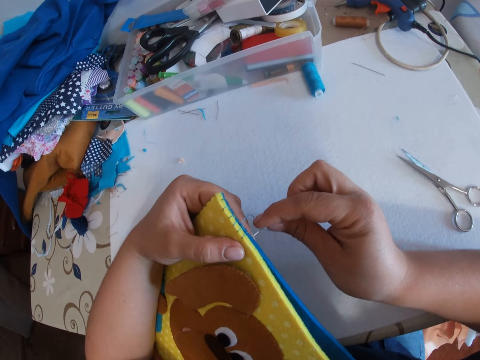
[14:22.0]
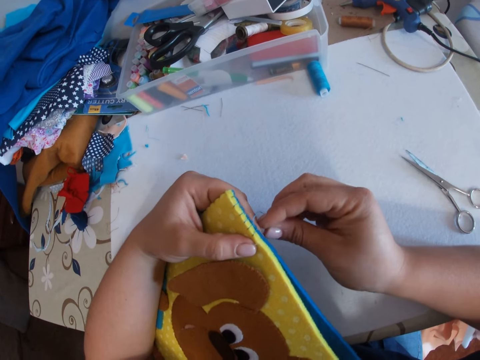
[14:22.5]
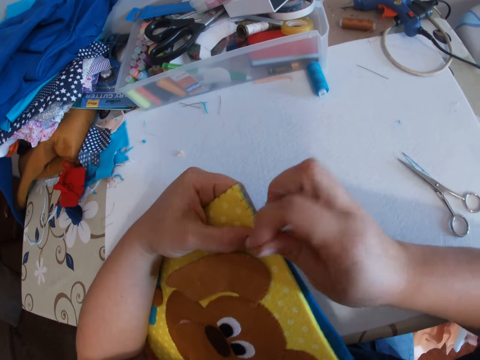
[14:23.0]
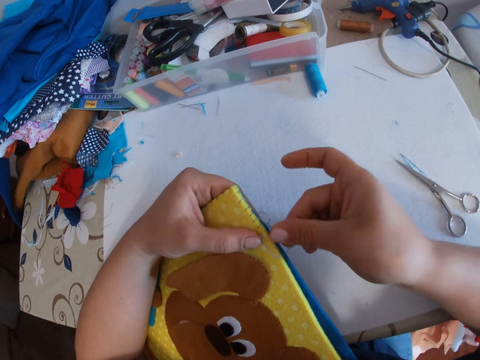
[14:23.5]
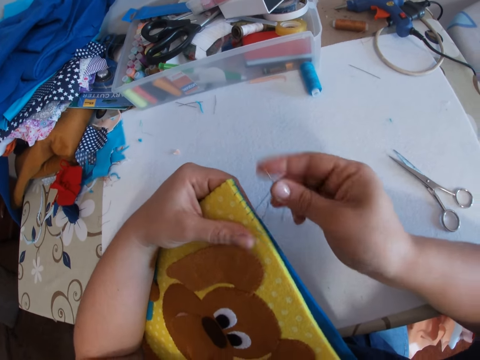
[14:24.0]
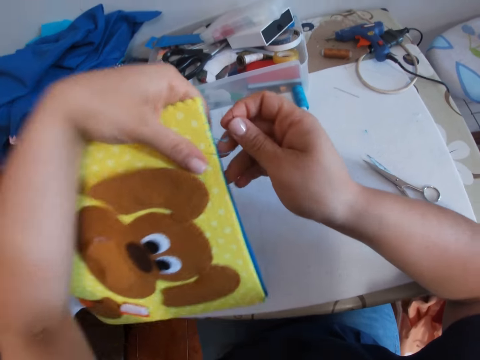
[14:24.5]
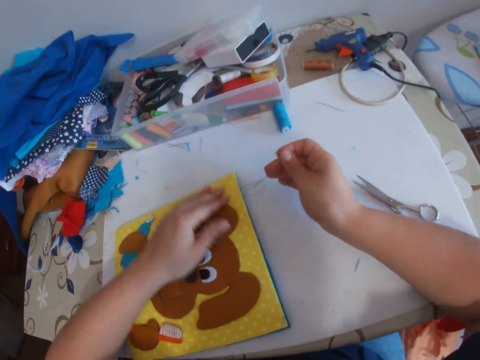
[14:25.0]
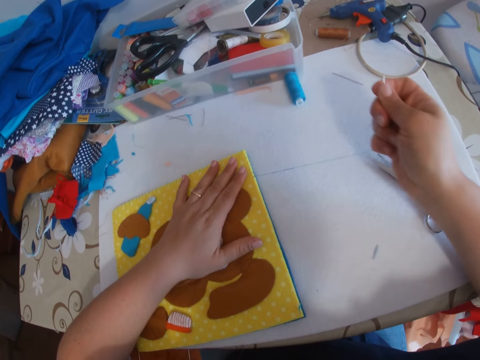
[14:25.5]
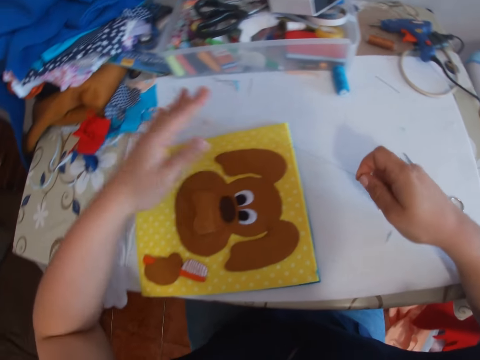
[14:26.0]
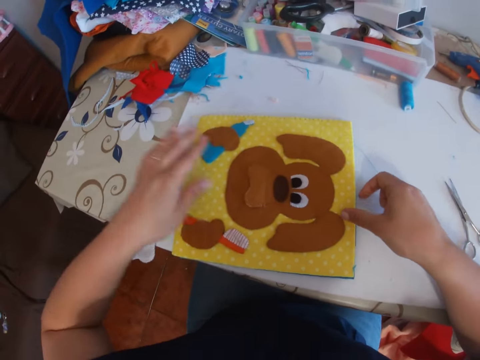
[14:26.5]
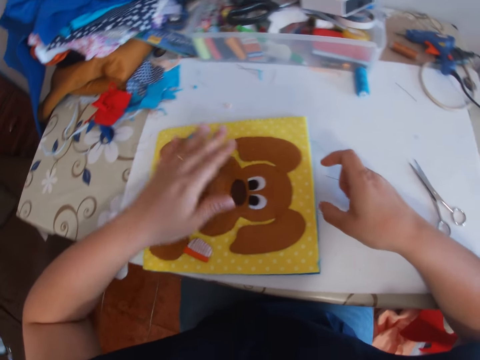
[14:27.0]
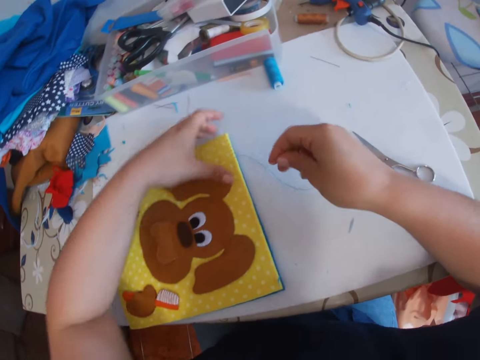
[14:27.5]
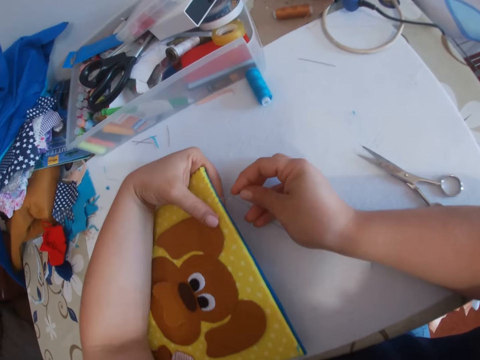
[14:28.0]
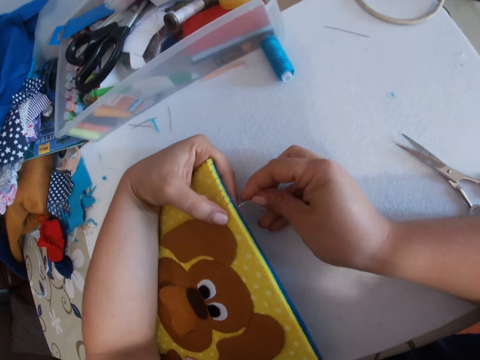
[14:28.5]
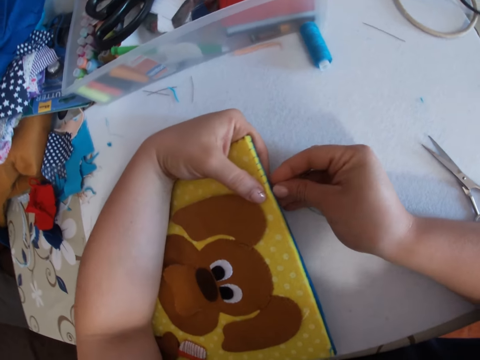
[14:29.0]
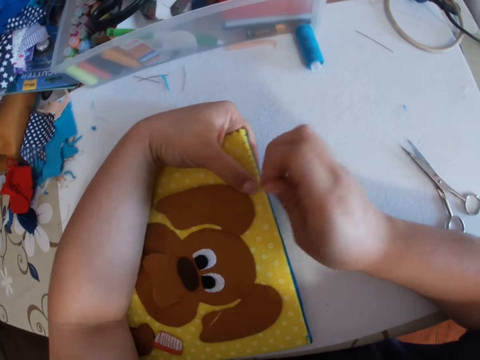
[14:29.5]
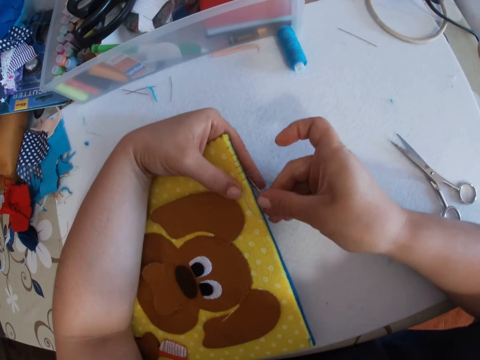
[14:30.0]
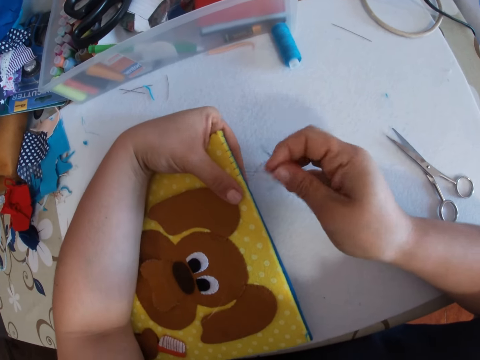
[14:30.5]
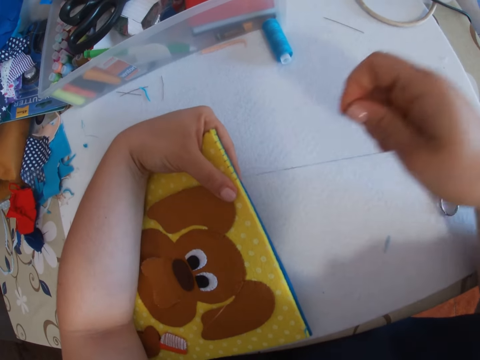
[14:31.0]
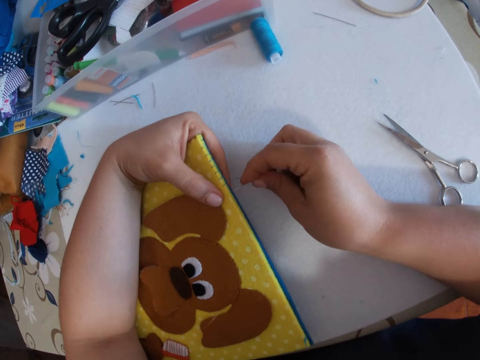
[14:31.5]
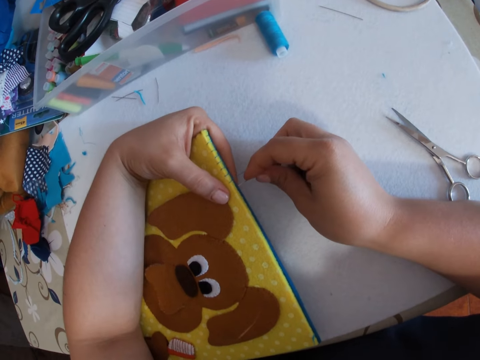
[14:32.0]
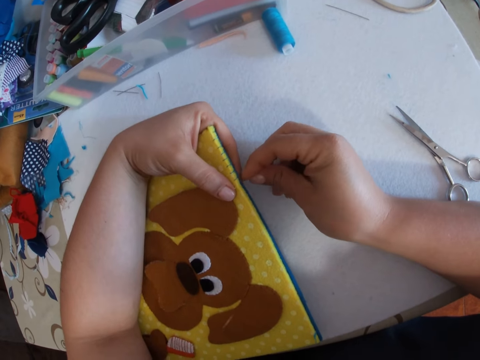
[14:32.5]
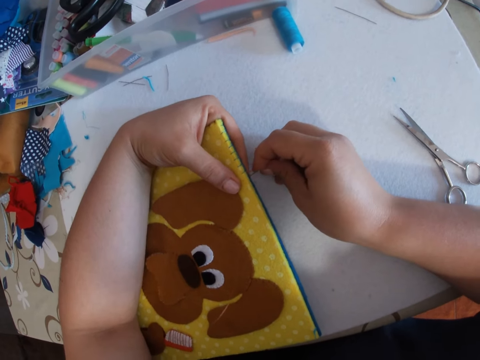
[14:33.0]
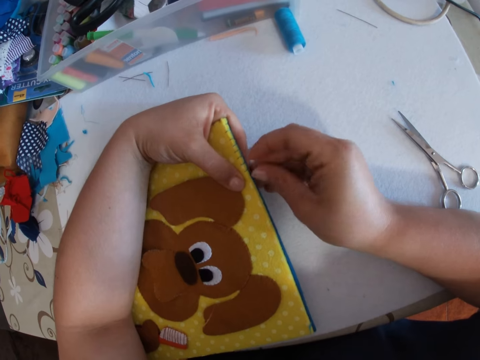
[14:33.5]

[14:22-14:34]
The camera wearer places a baby book on the table. She pulls the thread. She removes her hand from something. She pats the baby book with her left hand. She grabs something. She sews the baby book again.

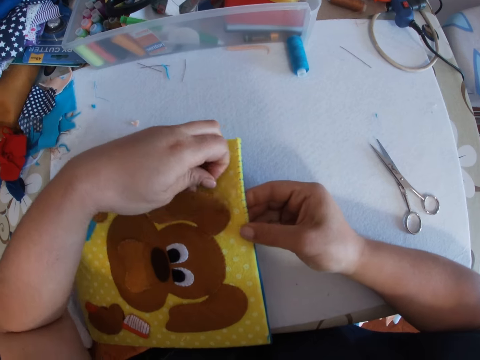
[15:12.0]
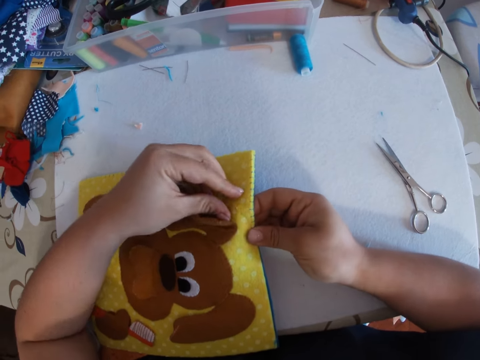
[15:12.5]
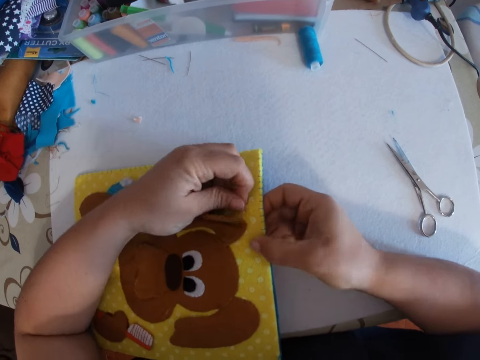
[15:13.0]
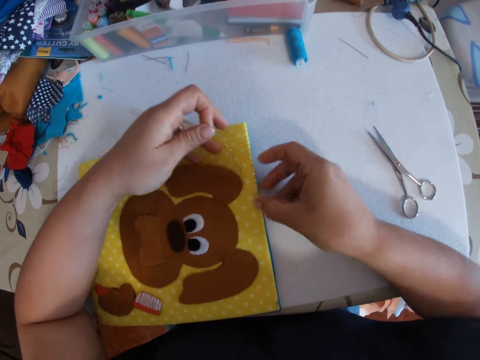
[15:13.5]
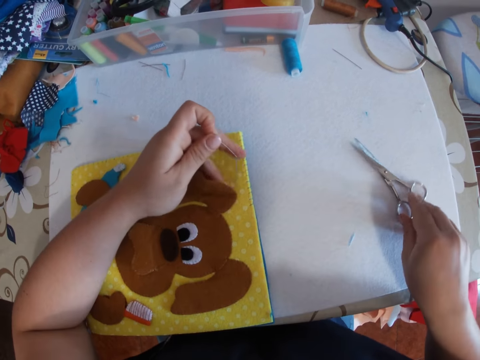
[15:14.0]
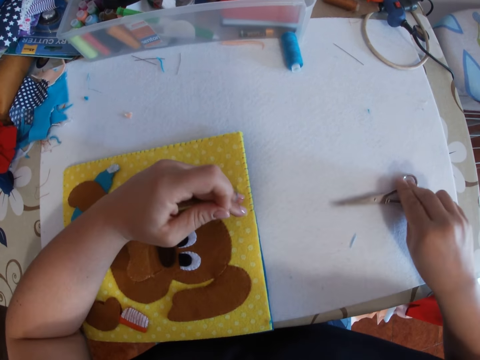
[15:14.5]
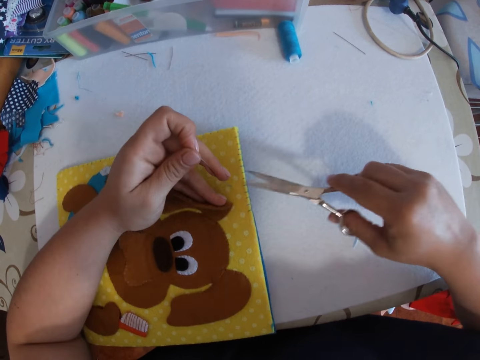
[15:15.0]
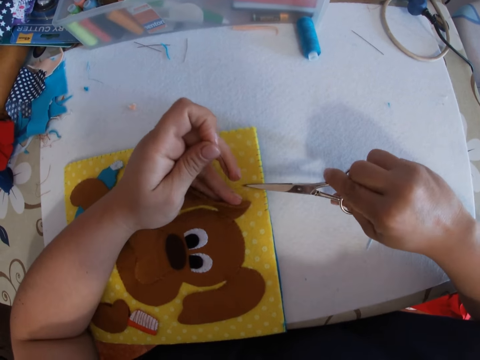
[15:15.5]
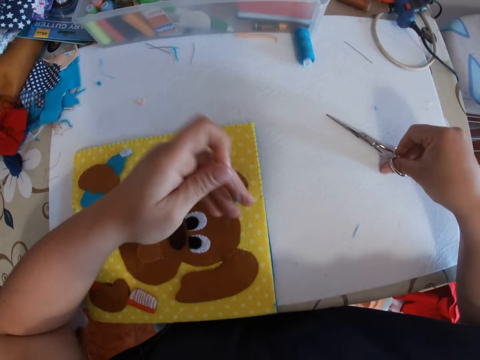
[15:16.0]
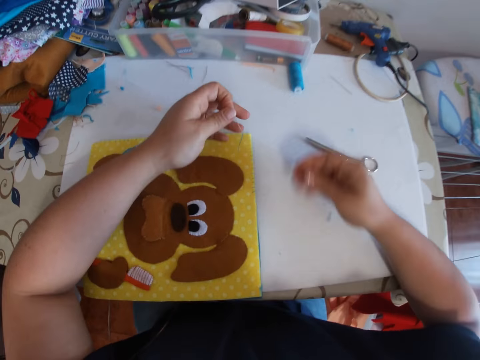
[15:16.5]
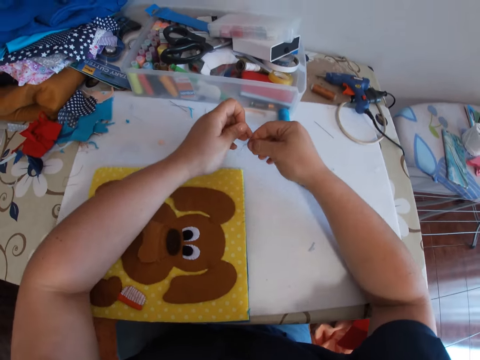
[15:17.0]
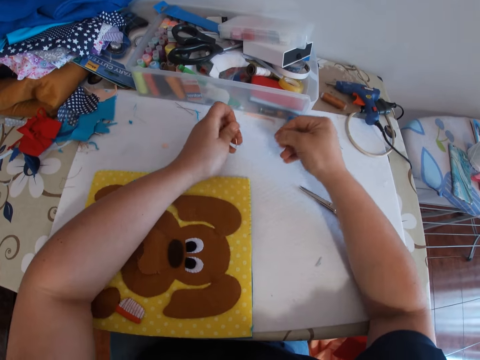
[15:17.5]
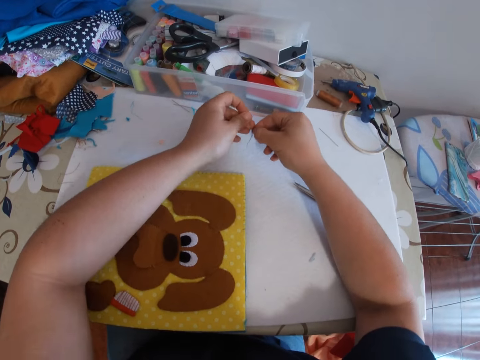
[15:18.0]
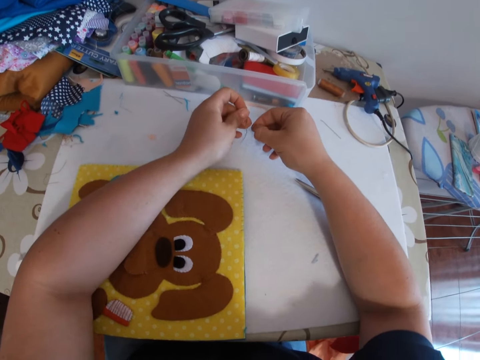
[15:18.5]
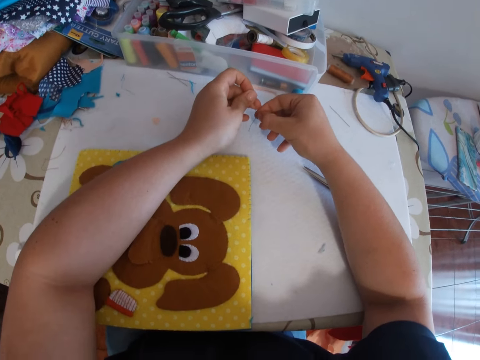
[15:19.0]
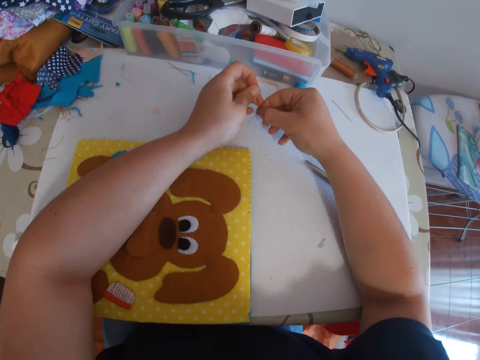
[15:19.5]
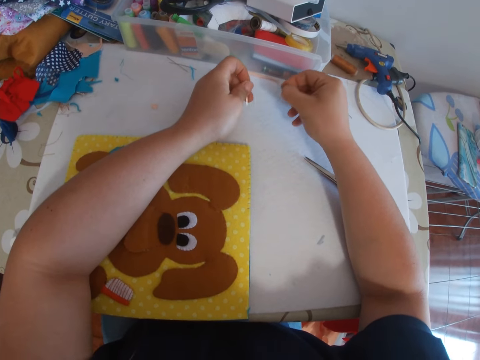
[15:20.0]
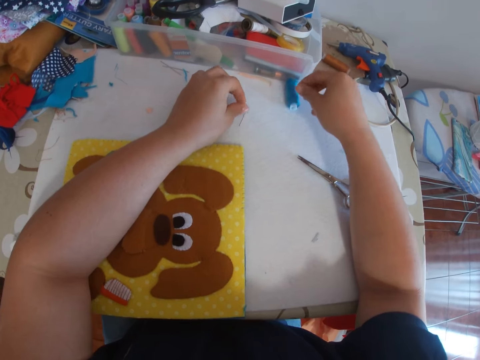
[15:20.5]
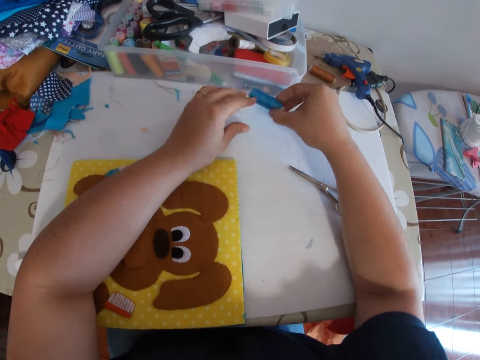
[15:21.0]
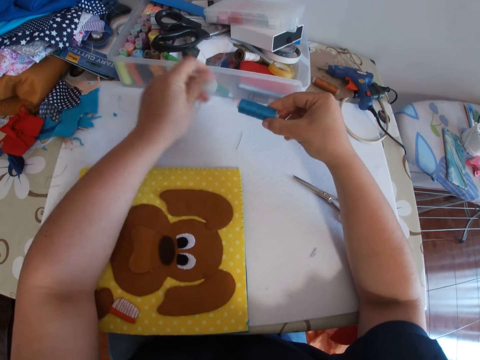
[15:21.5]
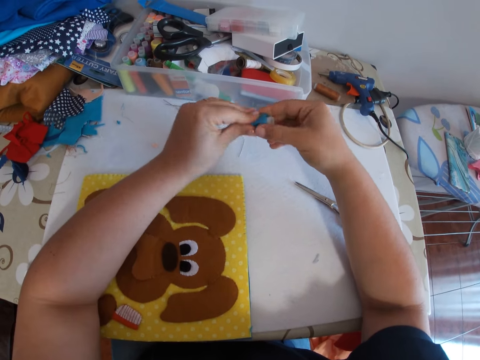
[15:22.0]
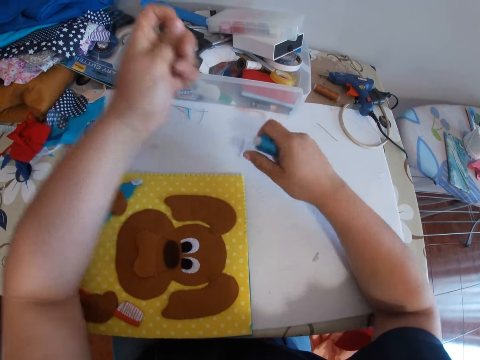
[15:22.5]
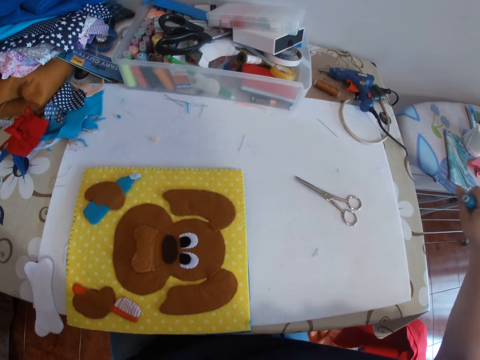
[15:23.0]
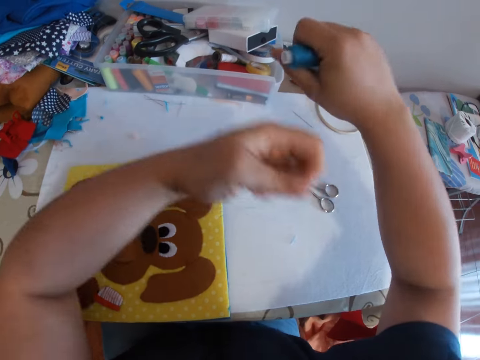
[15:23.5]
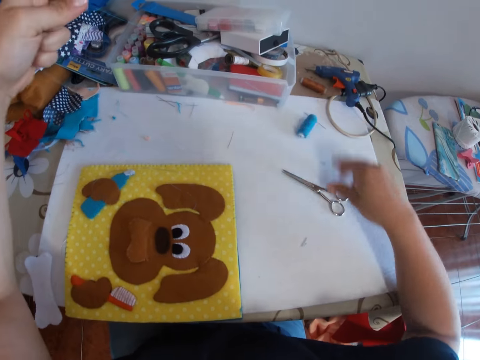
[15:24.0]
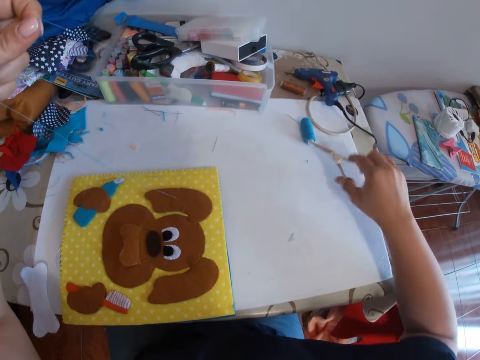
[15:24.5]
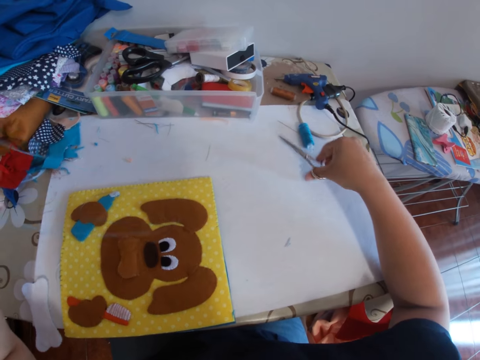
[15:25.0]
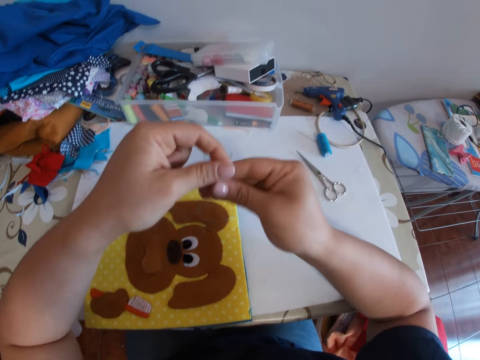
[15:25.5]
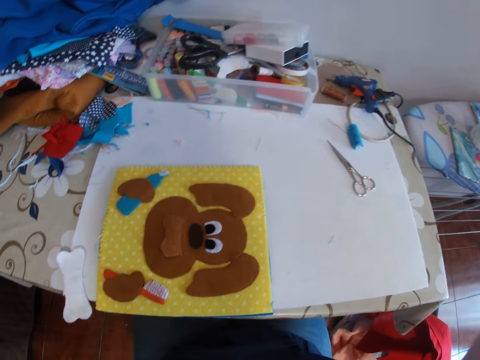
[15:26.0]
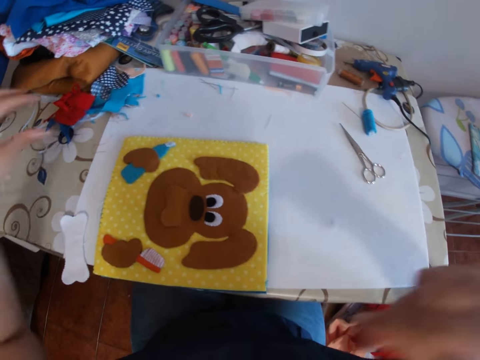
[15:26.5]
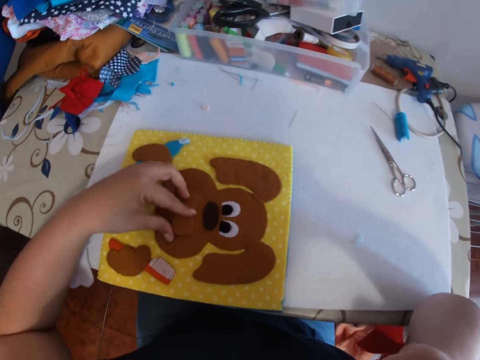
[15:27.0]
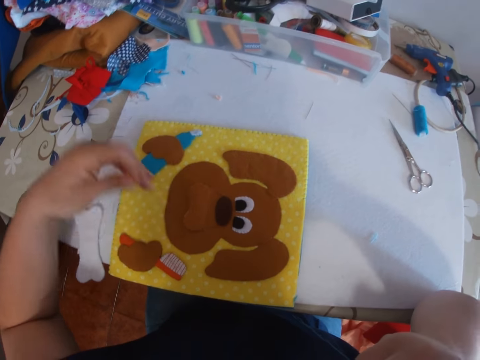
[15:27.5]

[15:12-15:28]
The camera wearer picks up a pair of scissors from the table. She cuts off the thread from the baby book with the scissors. She drops the scissors on the table. She dusts the baby book with her left hand and dusts the table with her right hand. She holds the needle. She removes the piece of thread from the needle. She drops the piece of thread on the table, drops the needle on the table and rubs her fingers together. She picks up a thread roll from the table. She removes a piece of cut thread from the thread roll. She rolls out a long piece of thread from the thread roll. She drops the thread roll on the table. She picks up the pair of scissors from the table. She cuts the piece of thread from the thread roll. She drops the scissors on the table. She draws the thread. She straightens out the piece of thread with both hands. She removes a cut piece of thread from the baby book with her left hand. She collects something.
